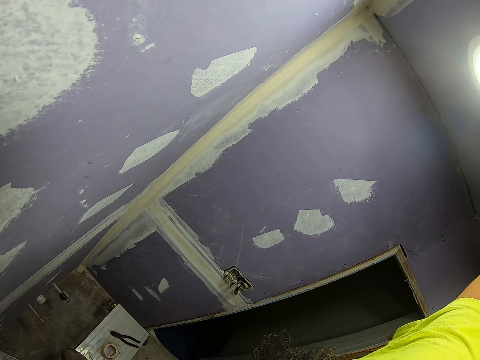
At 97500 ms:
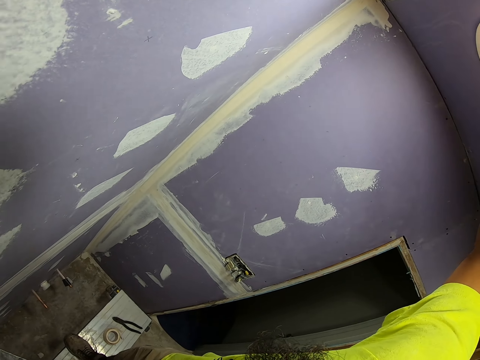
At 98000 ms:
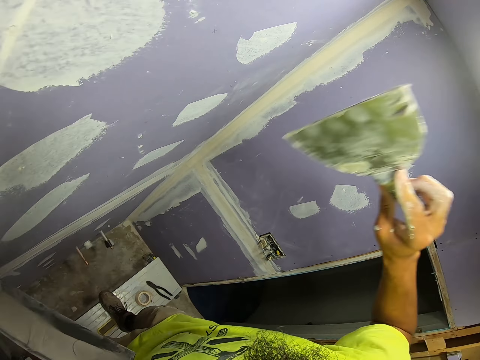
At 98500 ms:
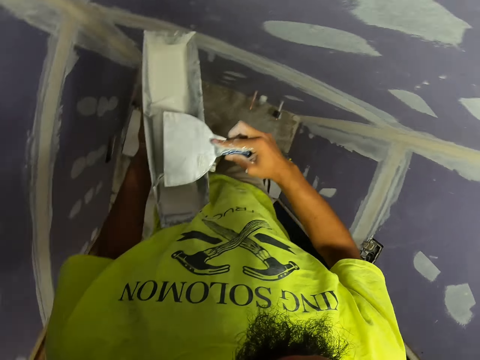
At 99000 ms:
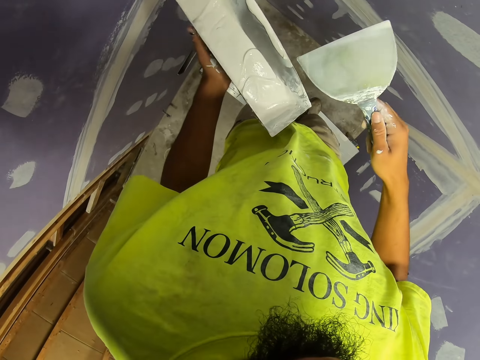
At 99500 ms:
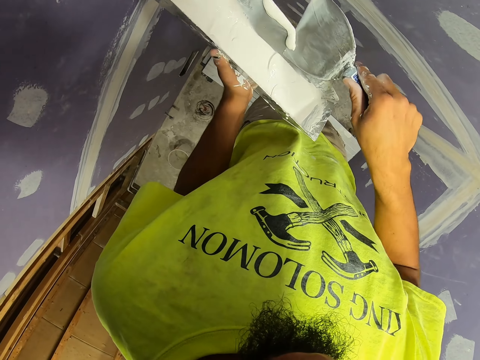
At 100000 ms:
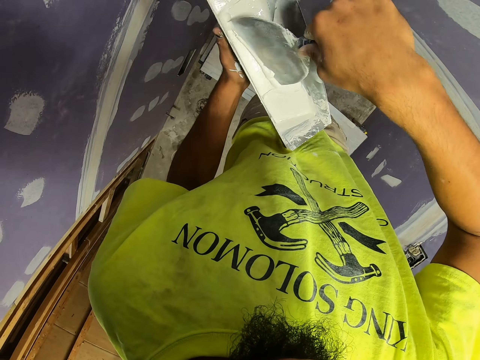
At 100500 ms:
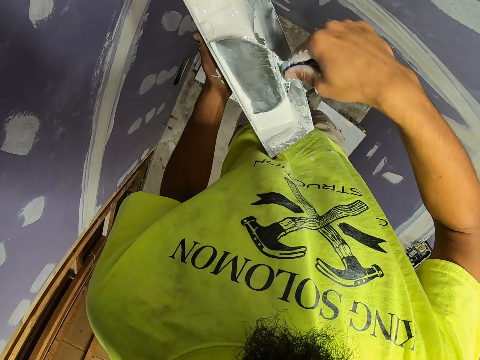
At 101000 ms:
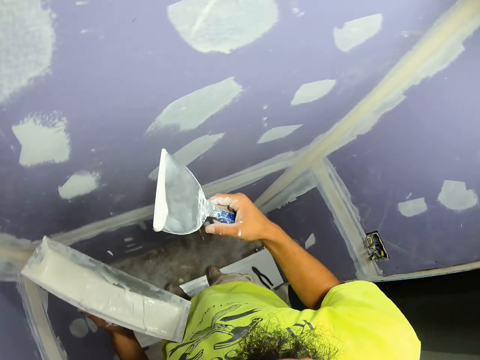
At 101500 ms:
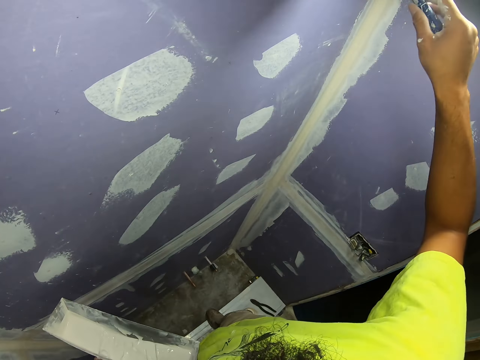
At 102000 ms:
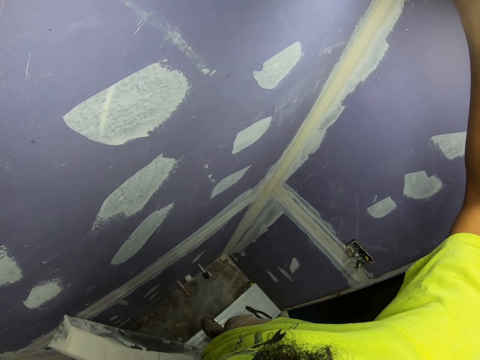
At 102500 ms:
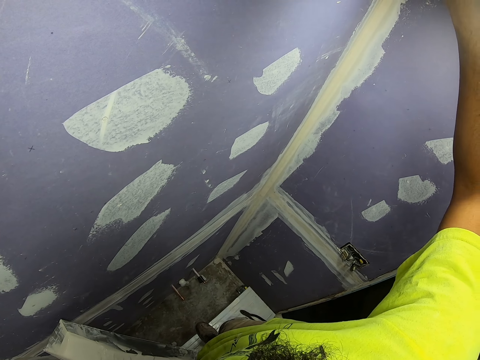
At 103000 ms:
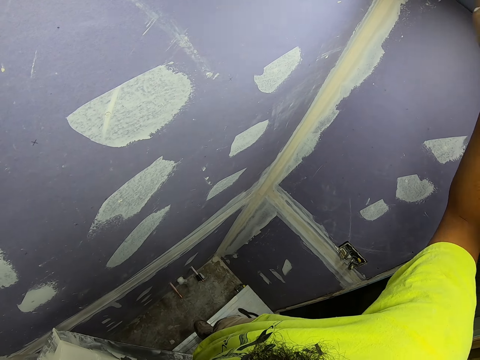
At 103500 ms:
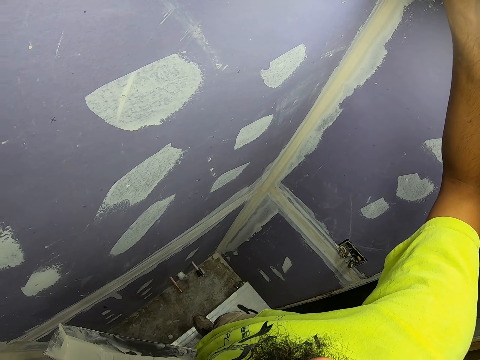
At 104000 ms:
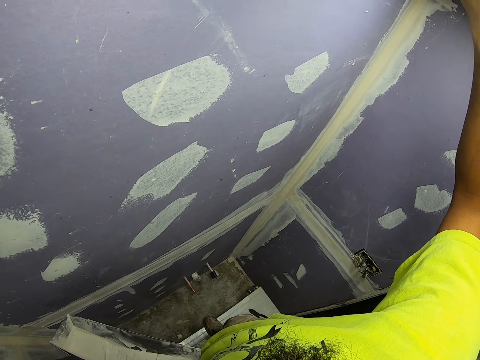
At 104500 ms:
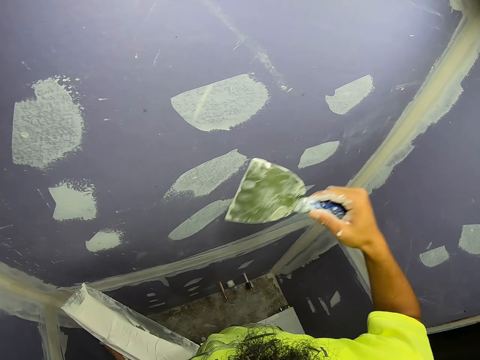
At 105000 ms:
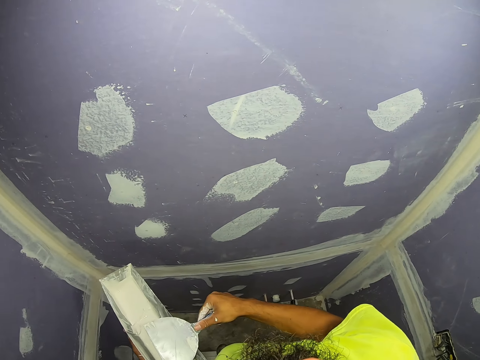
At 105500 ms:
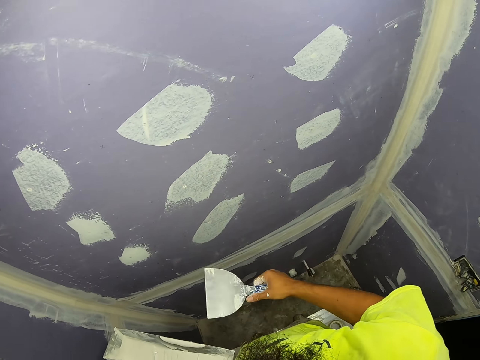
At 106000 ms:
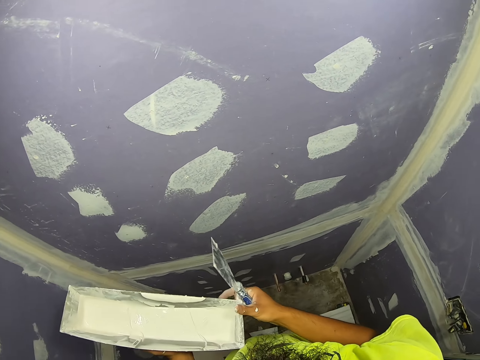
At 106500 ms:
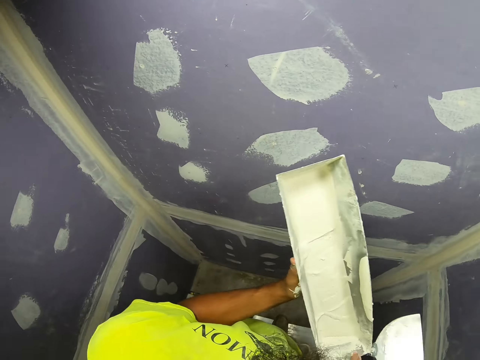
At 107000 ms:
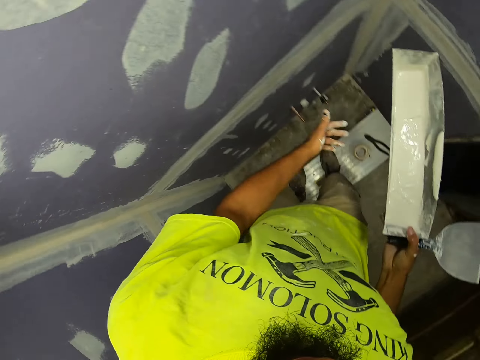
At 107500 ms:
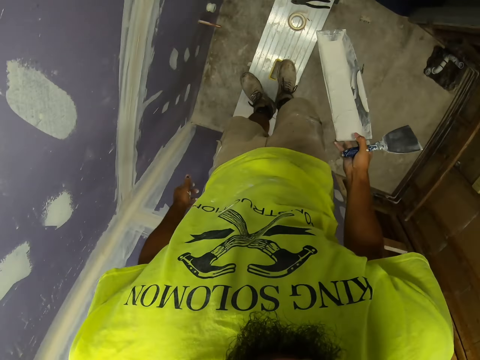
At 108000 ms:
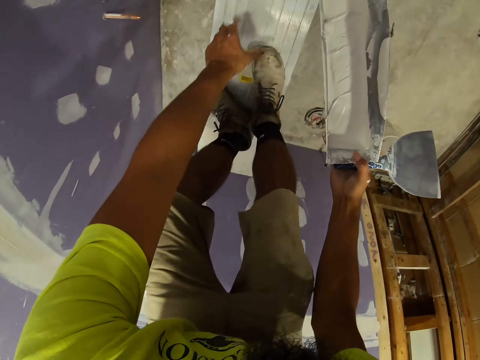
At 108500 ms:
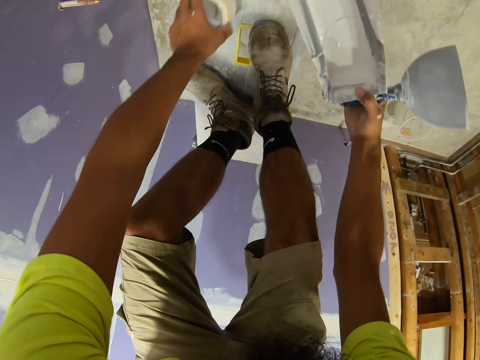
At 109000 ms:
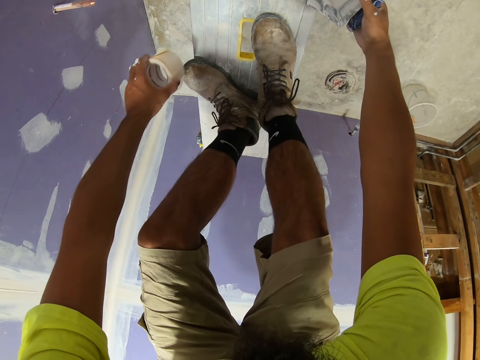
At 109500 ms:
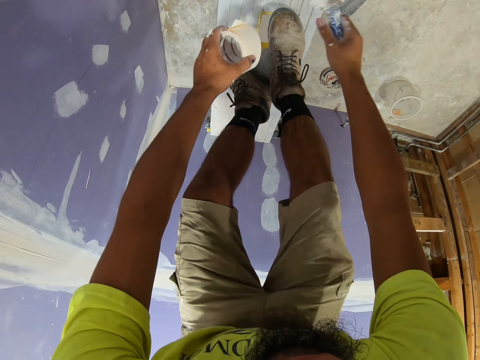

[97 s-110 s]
The camera wearer removes excess paint. They scoop the paint. They paint the wall. They remove excess paint. They drop the container. They pick up a masking tape.

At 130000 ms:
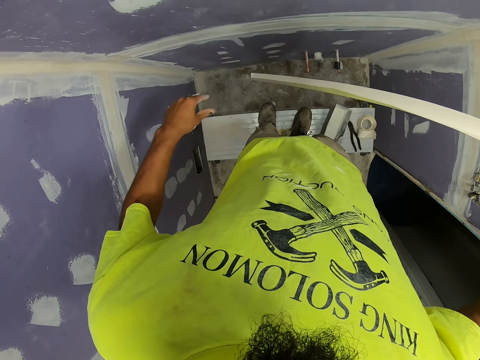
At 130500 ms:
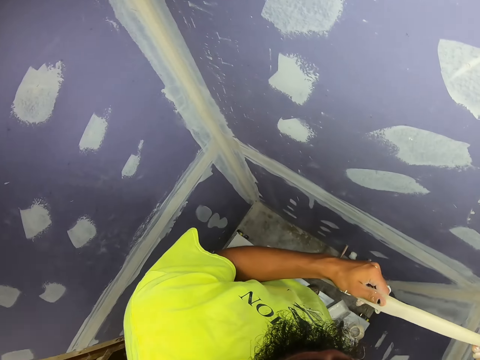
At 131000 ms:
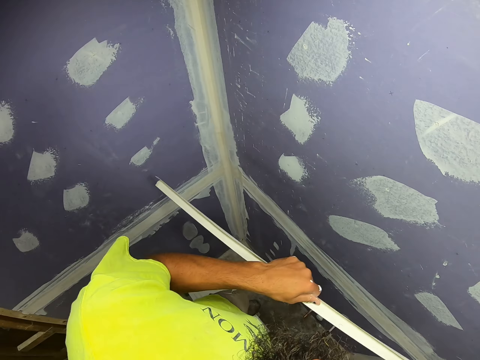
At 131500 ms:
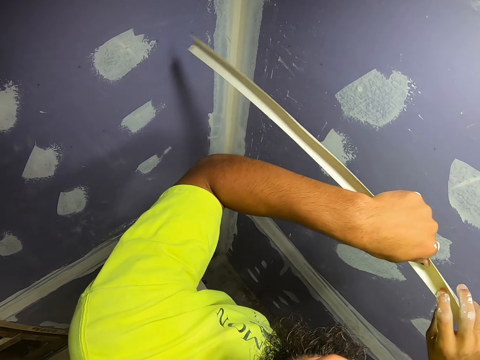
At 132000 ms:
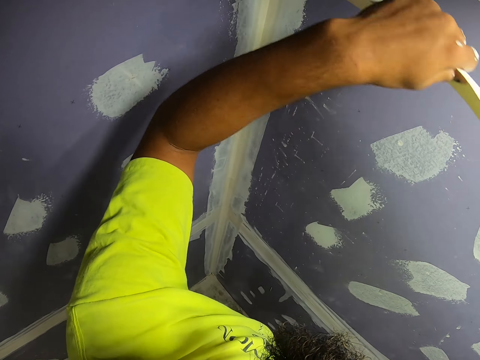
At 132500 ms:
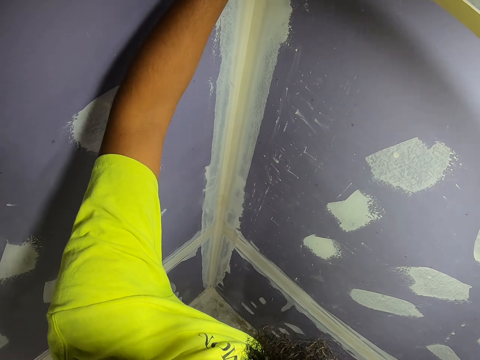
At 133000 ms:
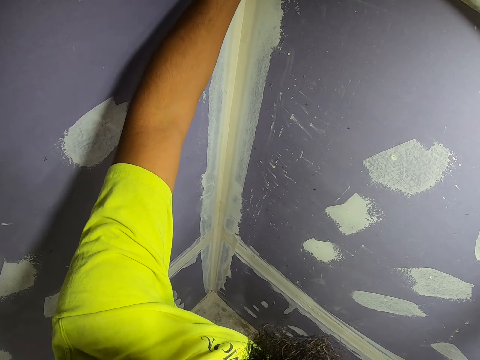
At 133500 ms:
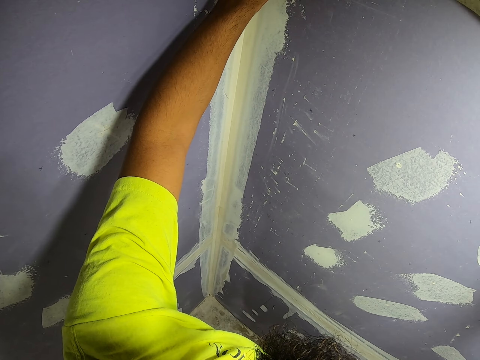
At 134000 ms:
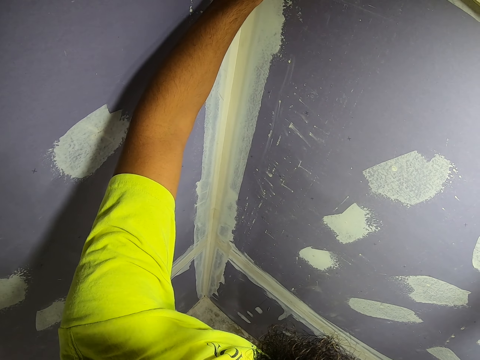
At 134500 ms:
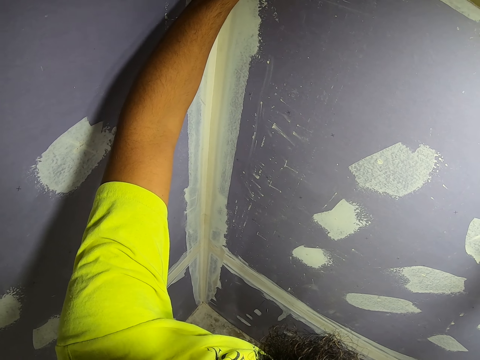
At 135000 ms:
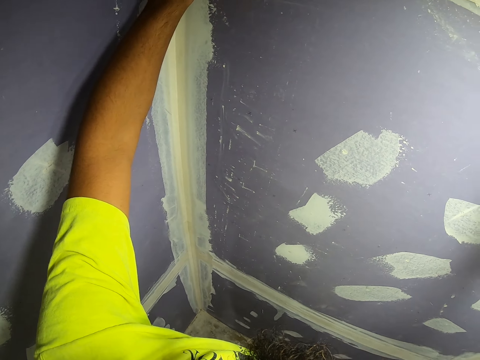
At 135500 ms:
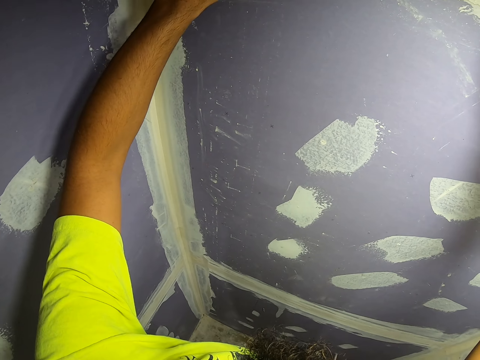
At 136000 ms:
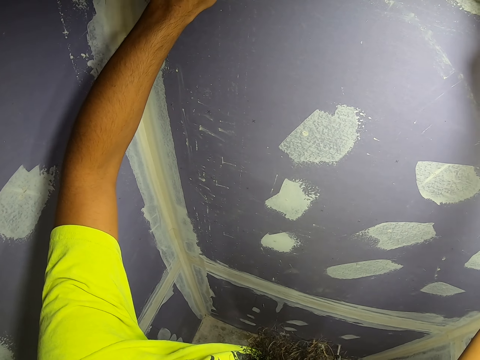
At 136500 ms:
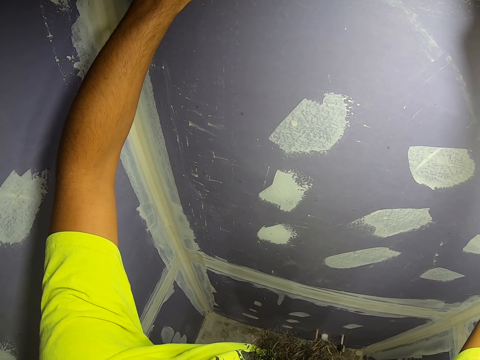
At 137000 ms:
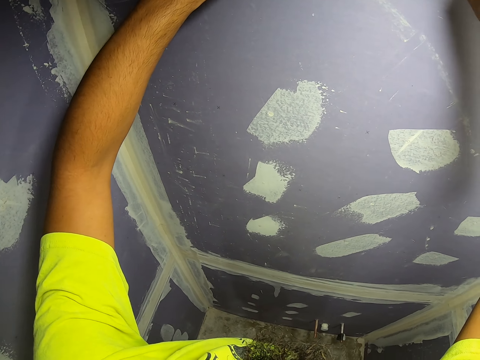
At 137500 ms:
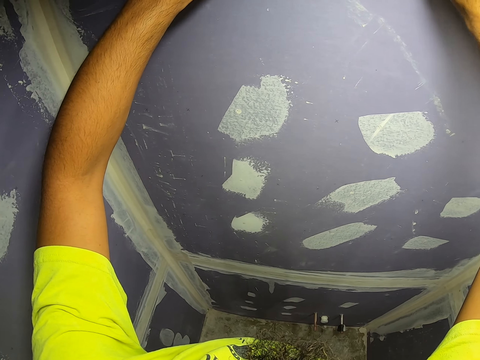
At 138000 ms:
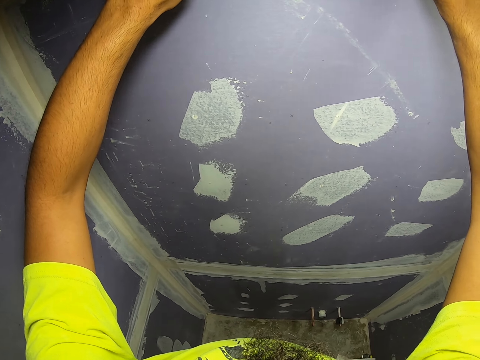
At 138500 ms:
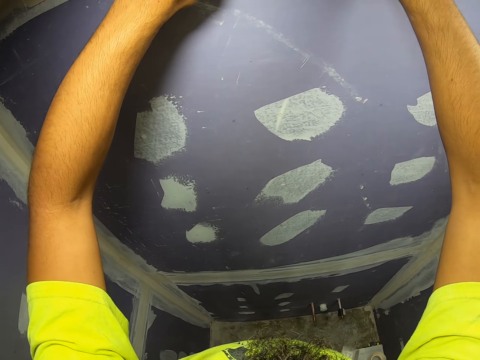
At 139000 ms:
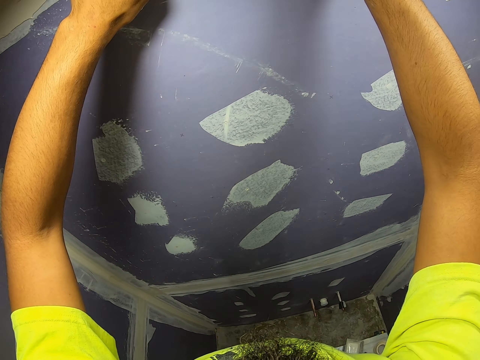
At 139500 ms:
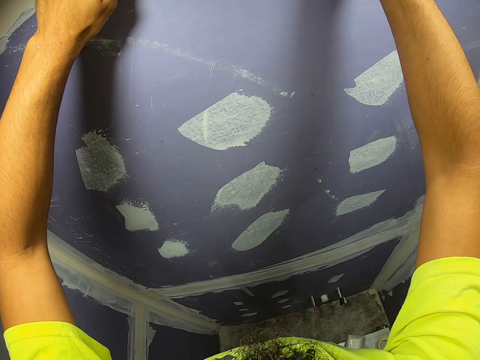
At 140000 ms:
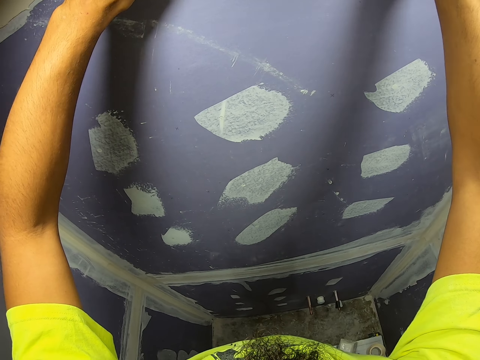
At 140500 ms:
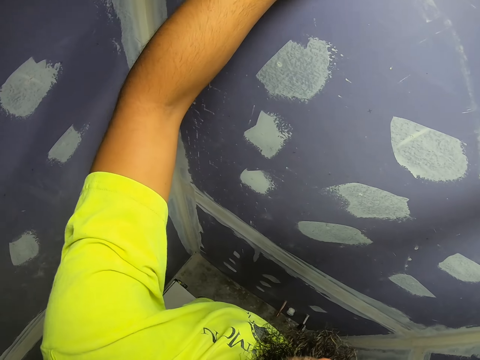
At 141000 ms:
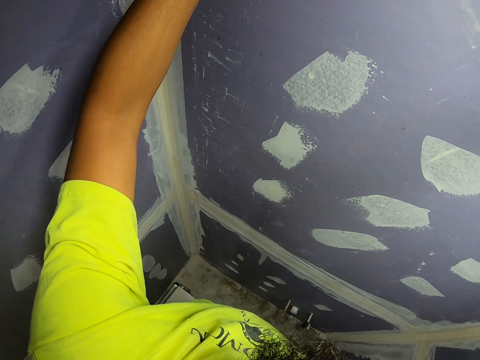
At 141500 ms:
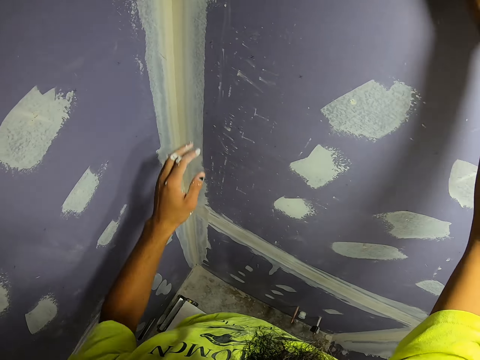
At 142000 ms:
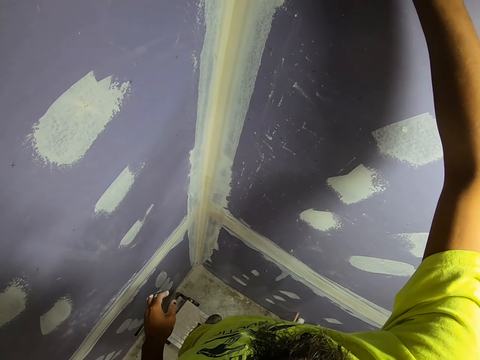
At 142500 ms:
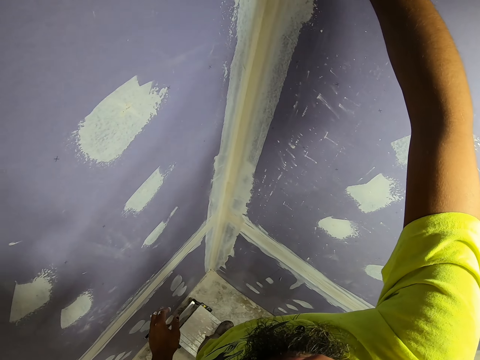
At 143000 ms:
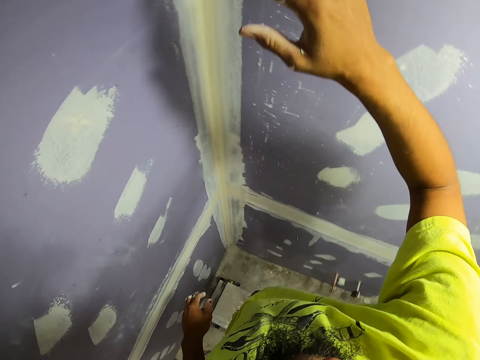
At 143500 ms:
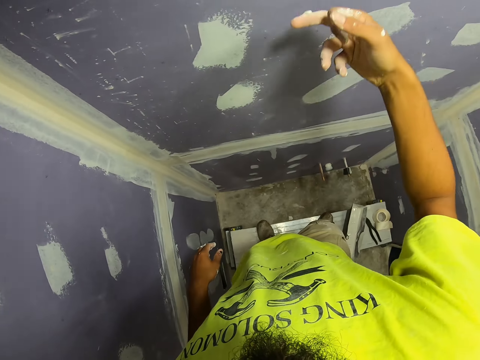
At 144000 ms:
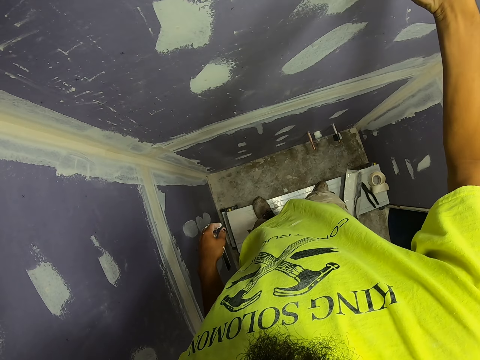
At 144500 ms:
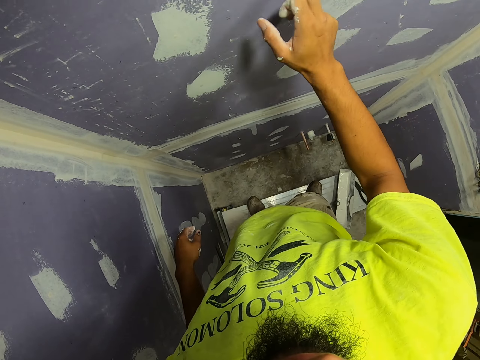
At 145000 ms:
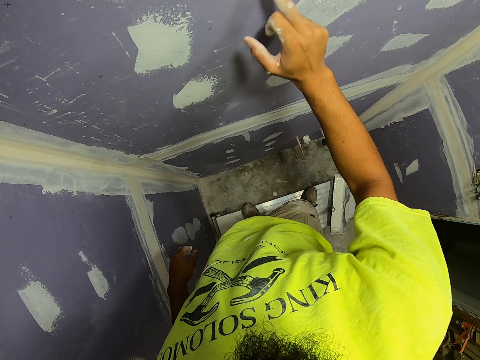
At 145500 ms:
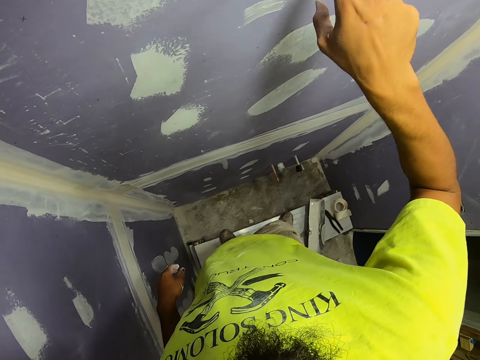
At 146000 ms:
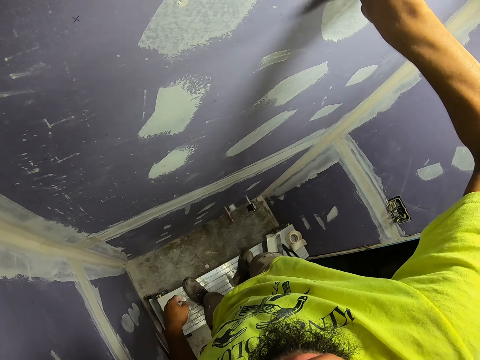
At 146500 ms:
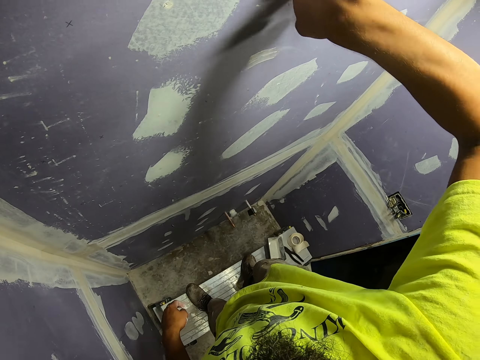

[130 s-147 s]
The camera wearer measures the wall. They stick masking tape on the wall. They touch the wall.
